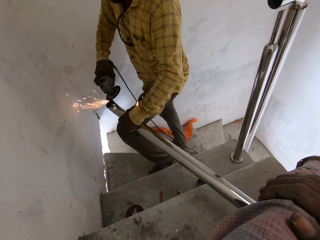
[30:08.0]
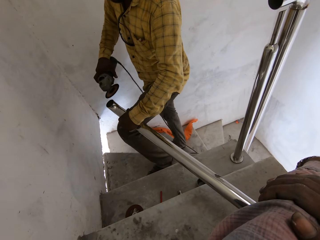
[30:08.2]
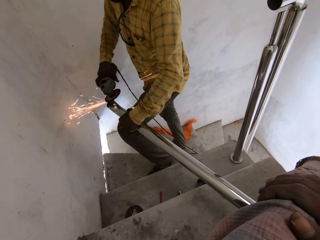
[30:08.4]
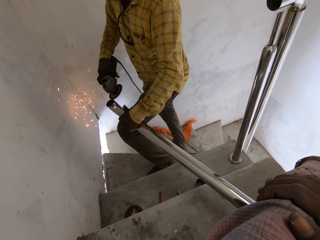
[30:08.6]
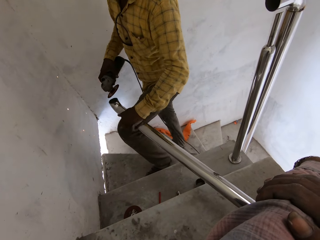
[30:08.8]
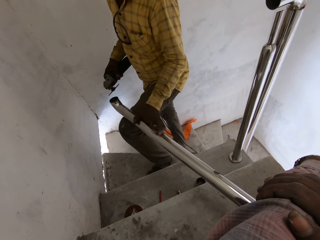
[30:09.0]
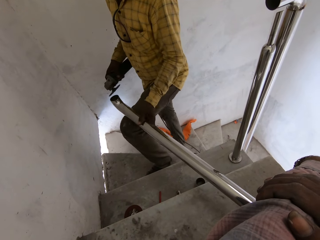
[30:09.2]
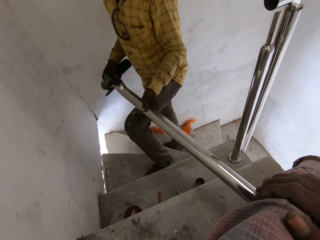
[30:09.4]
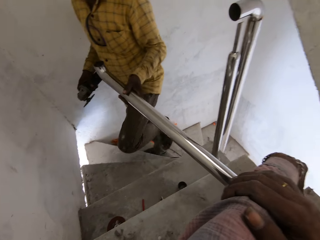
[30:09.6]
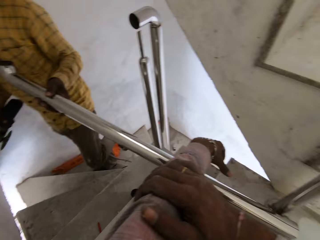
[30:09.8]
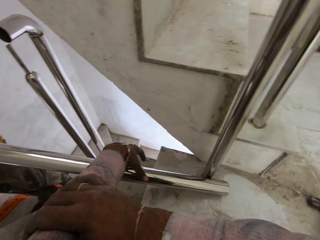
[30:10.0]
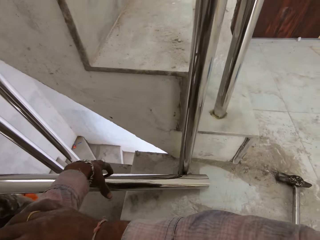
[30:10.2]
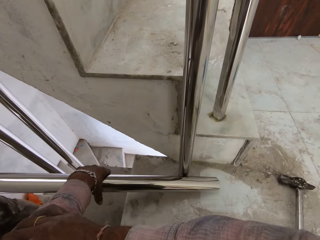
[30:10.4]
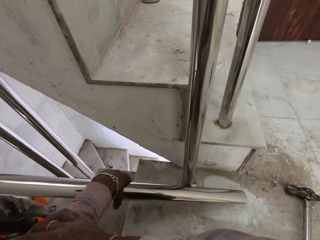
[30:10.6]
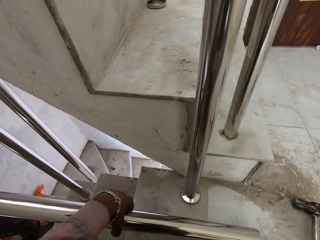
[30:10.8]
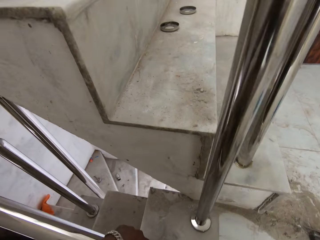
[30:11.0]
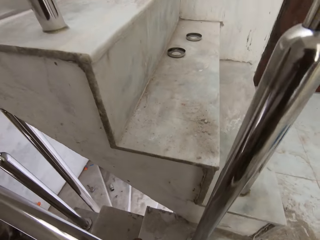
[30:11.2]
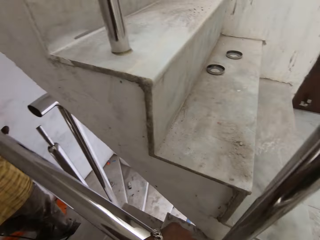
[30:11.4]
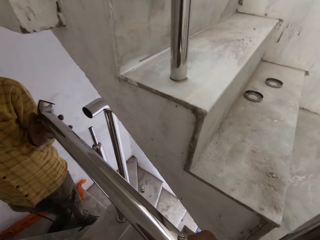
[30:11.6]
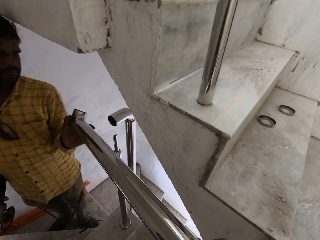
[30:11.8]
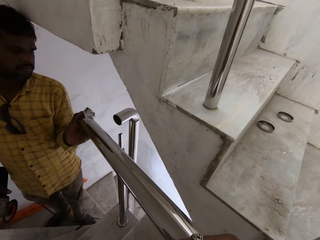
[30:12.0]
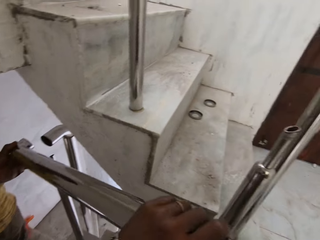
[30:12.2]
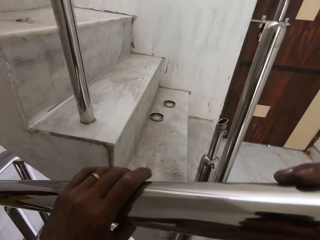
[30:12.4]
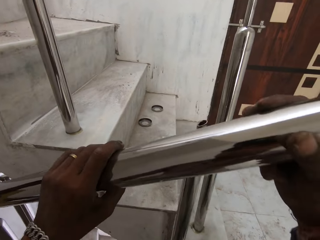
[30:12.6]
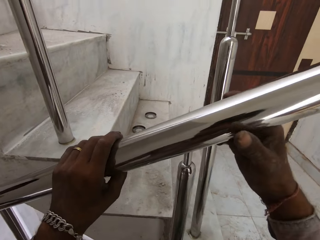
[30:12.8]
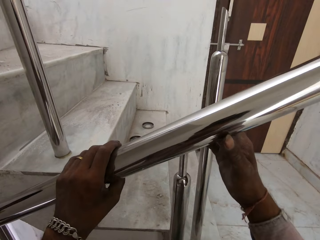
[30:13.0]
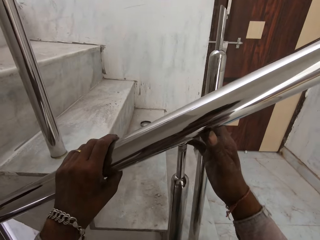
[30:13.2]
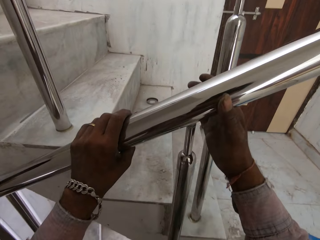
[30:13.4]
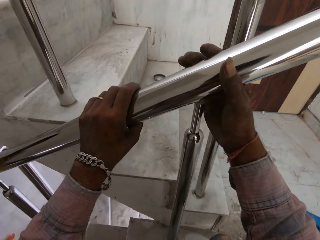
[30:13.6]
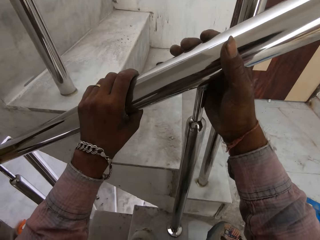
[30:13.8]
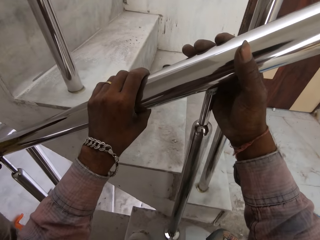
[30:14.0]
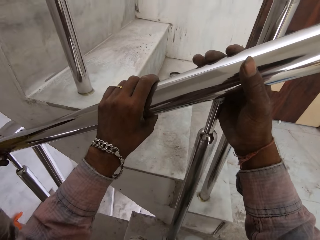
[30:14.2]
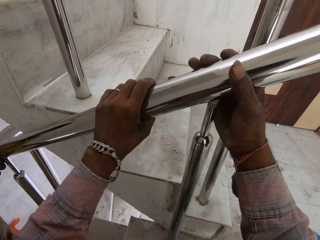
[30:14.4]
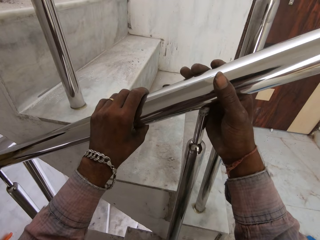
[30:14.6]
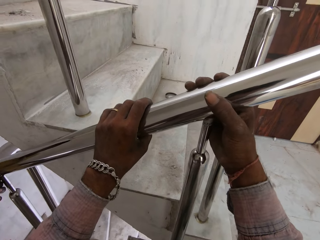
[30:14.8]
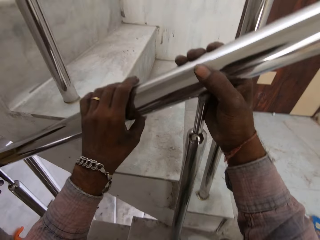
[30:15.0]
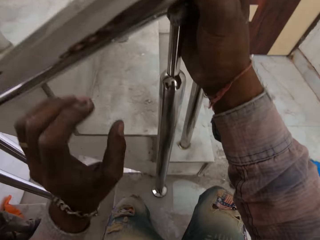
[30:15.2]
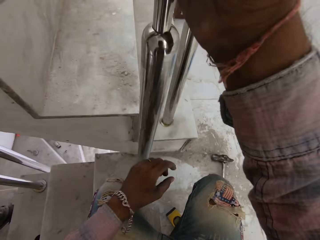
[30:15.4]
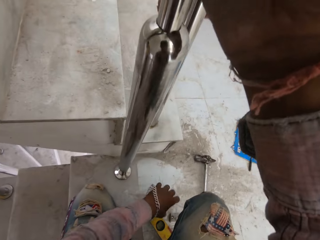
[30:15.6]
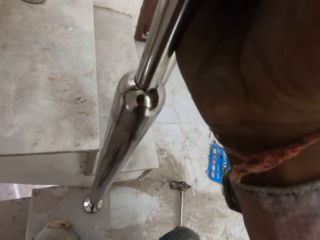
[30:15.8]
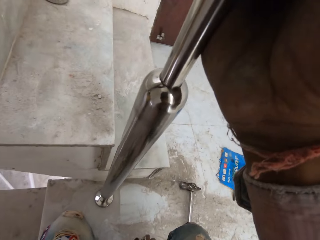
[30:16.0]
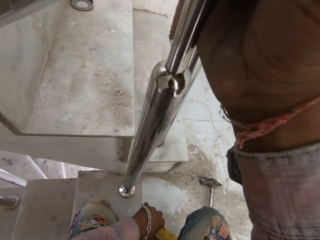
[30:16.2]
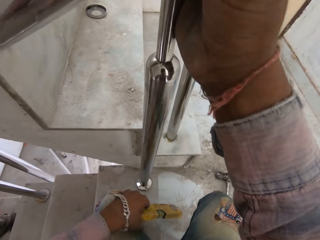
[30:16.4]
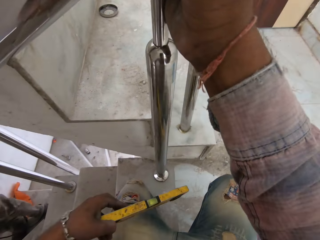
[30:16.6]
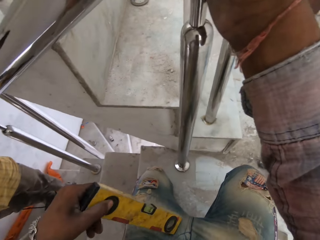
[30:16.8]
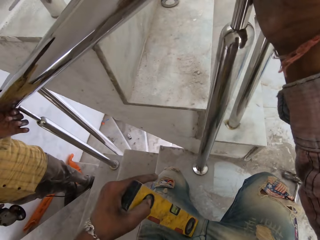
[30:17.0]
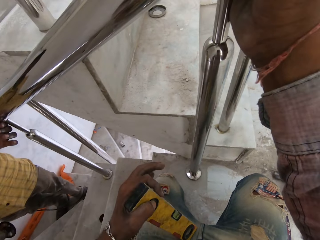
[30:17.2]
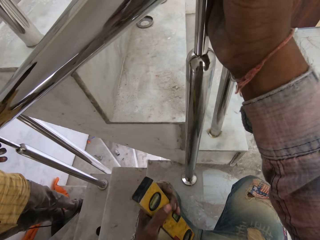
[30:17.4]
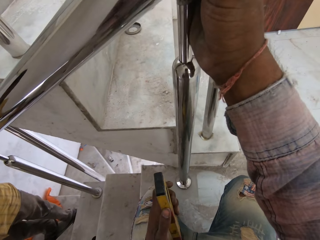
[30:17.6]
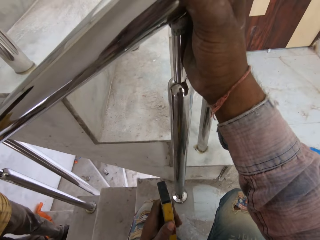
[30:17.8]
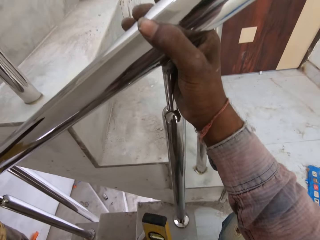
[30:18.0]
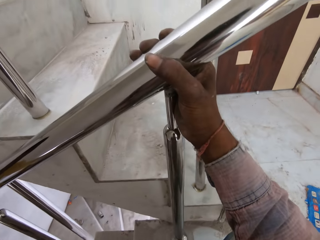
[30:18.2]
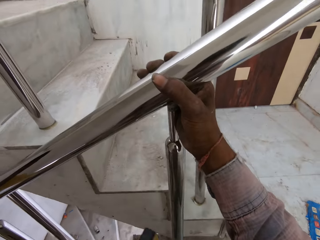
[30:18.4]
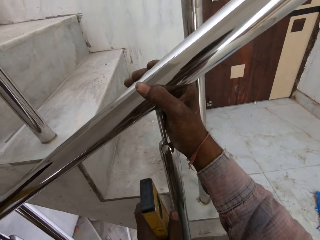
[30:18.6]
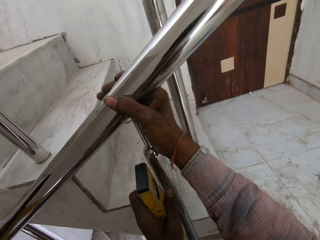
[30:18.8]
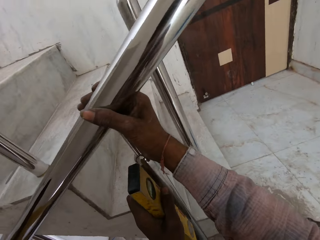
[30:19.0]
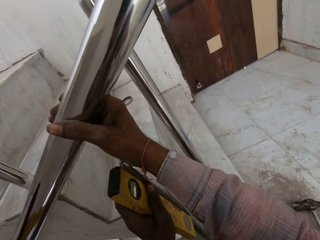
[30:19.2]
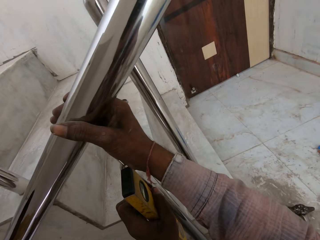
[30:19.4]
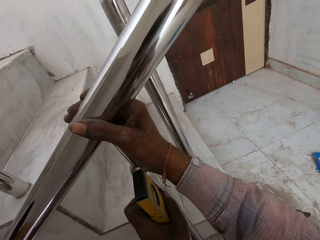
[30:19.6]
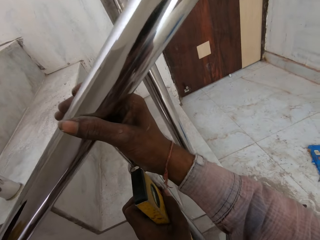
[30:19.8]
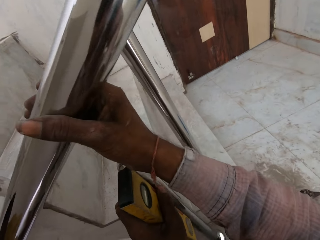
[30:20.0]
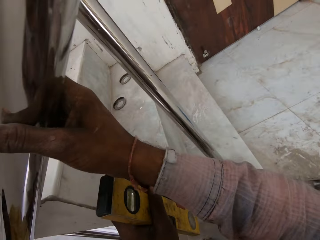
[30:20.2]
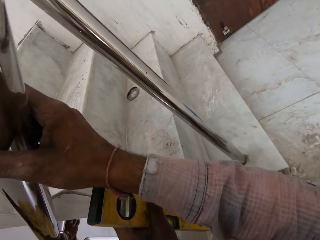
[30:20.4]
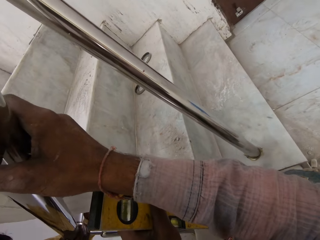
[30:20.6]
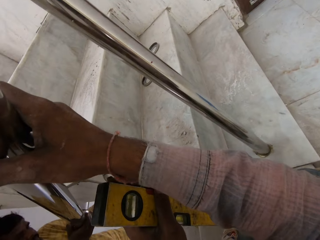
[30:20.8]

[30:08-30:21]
A man and the camera wearer lift the metal rod. The camera wearer picks the baluster from the floor with his left hand. The man and the camera wearer align the metal rod on the stair barriers. The camera wearer holds the baluster with both hands. He holds the baluster with his right hand and picks the spirit level or level balance from the floor with his left hand. He checks the level balance of the metal rod.

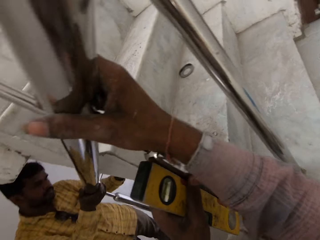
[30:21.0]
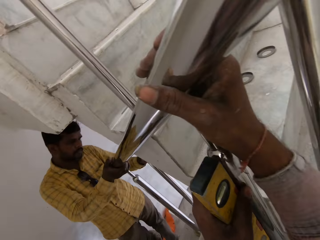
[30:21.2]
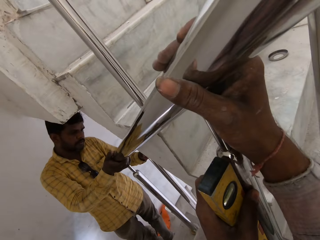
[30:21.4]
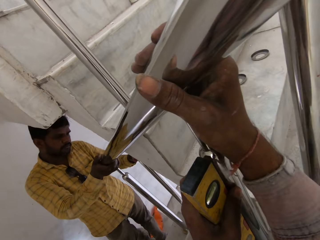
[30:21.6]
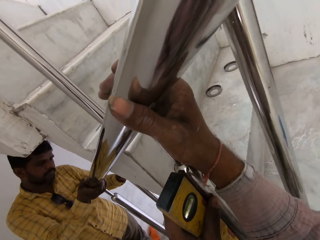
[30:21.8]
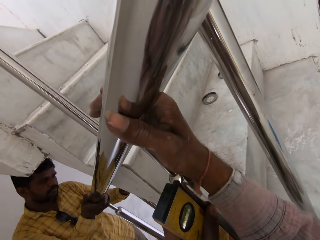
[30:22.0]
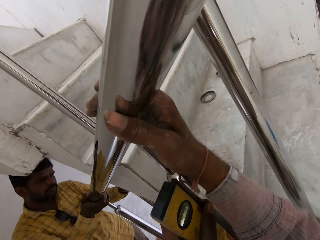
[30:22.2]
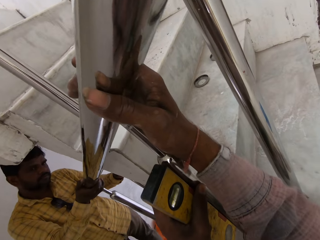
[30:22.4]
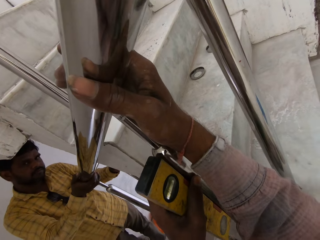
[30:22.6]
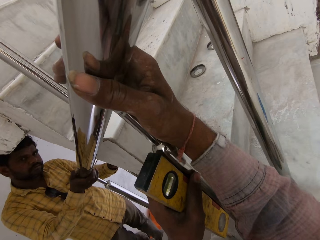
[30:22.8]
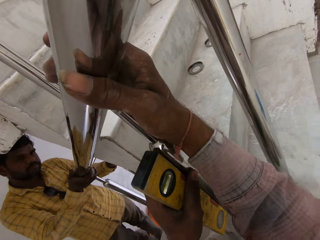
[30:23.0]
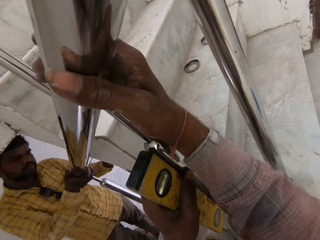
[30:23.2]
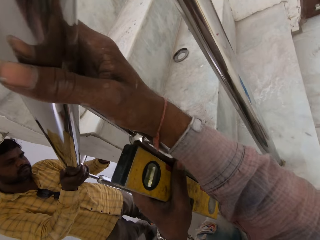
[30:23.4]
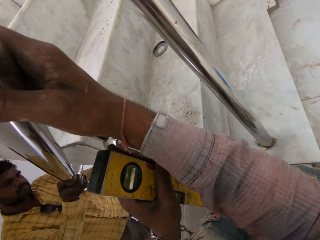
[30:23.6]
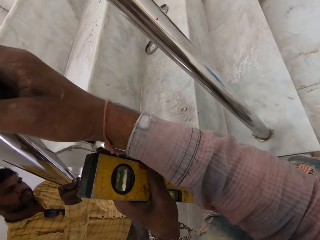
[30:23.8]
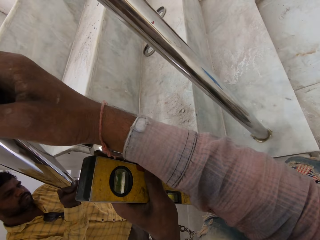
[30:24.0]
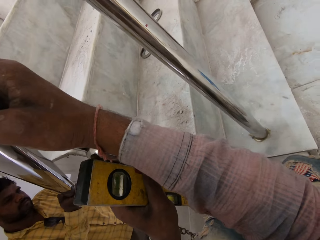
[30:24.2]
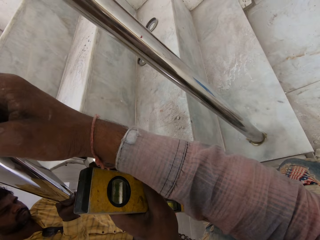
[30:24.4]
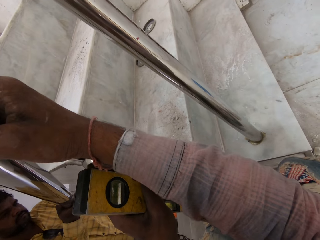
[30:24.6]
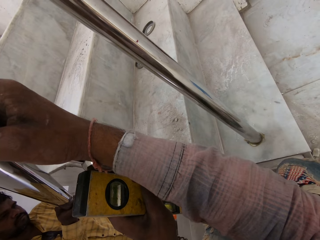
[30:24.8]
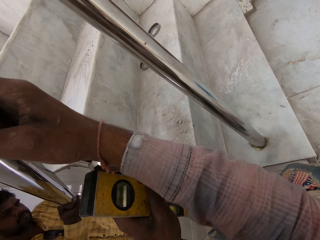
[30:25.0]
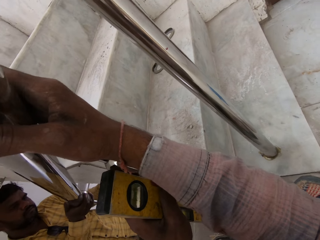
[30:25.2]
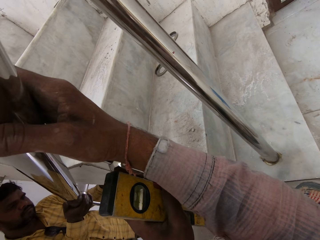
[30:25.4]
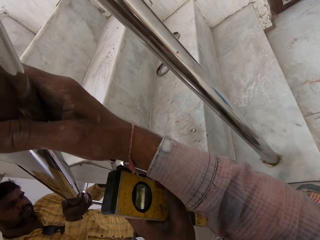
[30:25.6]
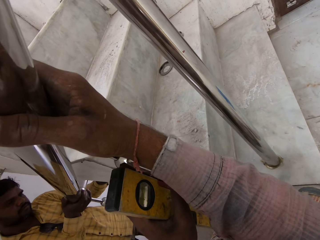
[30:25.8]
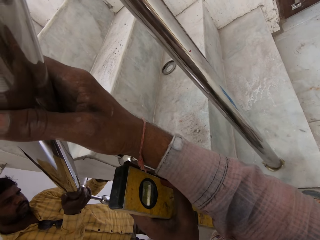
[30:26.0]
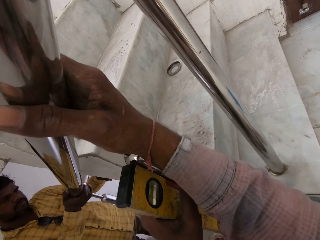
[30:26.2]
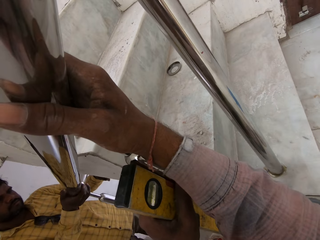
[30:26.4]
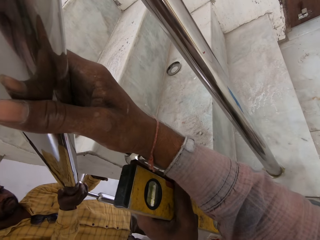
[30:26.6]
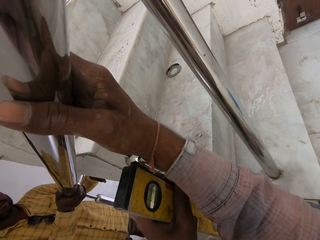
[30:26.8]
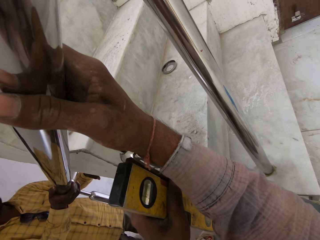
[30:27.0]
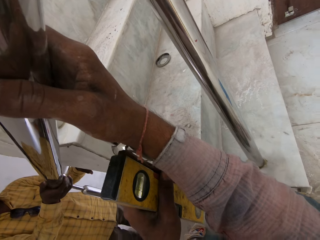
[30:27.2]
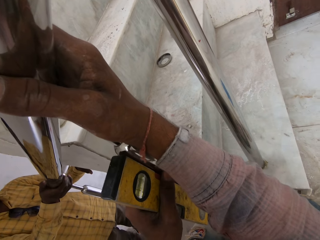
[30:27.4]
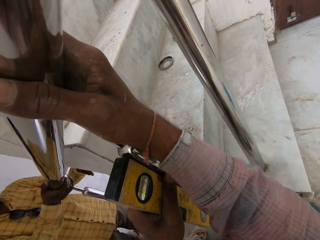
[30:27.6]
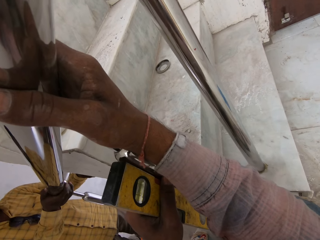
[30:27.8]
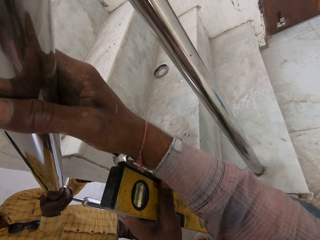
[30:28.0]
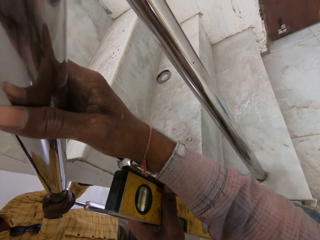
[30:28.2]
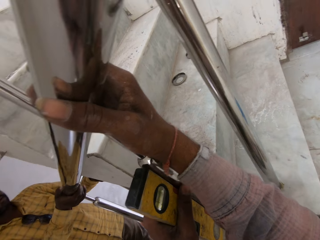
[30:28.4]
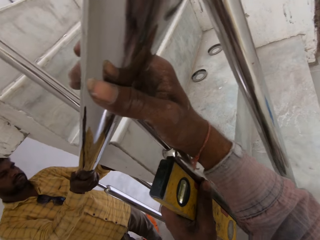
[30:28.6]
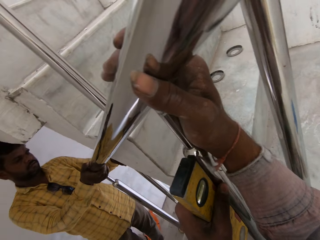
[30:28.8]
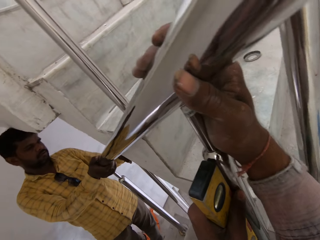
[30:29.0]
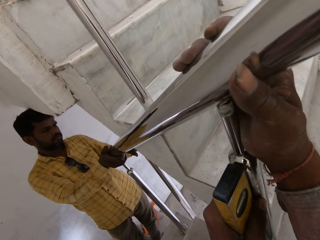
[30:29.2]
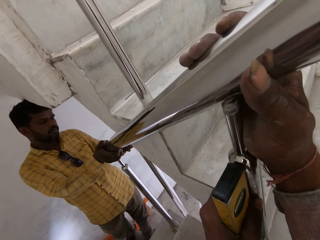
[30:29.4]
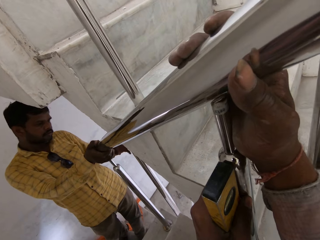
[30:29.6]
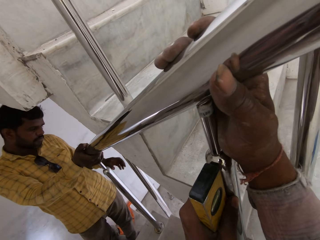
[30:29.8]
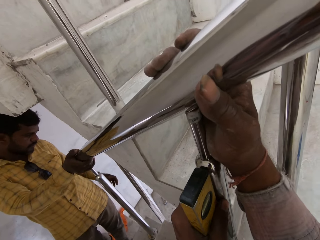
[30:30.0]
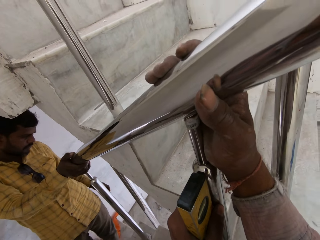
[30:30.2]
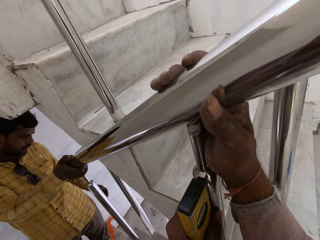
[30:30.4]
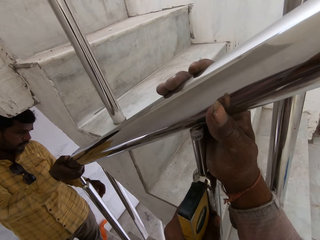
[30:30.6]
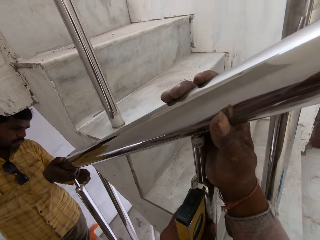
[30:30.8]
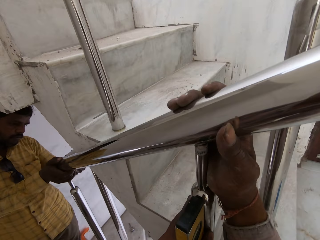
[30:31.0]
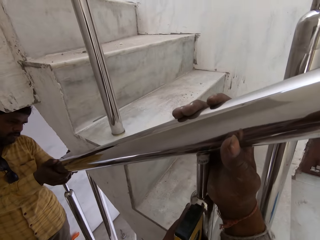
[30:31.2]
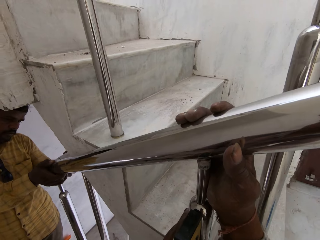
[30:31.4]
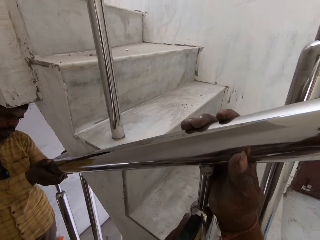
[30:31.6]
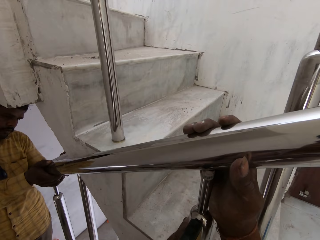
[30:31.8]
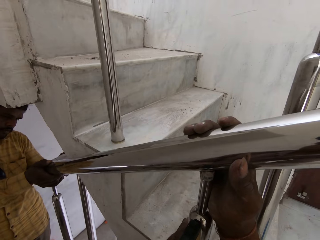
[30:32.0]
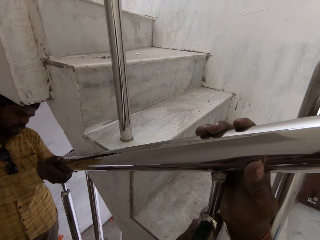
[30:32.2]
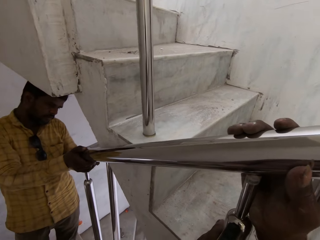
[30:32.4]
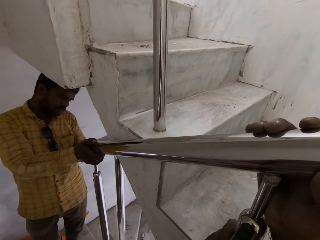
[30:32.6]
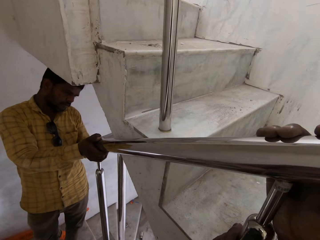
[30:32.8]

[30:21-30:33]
A man holds the baluster with his right hand.
